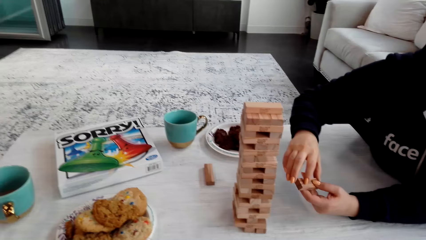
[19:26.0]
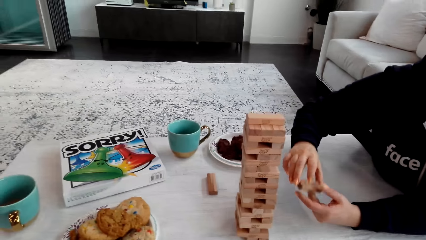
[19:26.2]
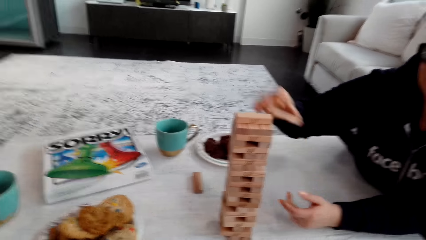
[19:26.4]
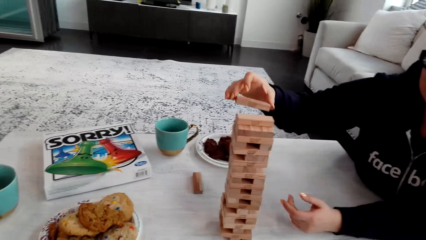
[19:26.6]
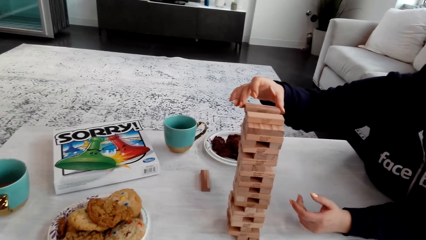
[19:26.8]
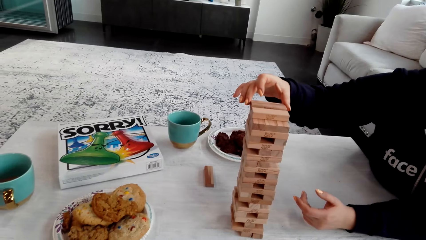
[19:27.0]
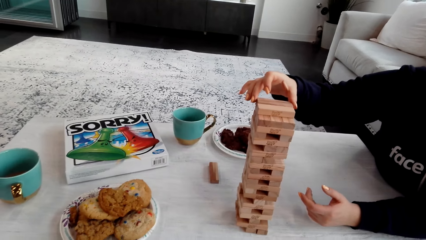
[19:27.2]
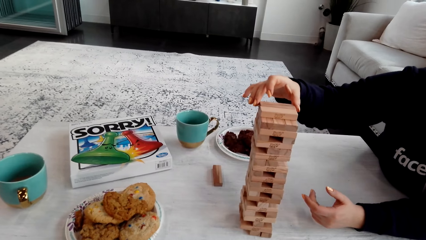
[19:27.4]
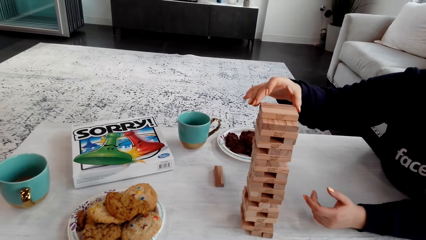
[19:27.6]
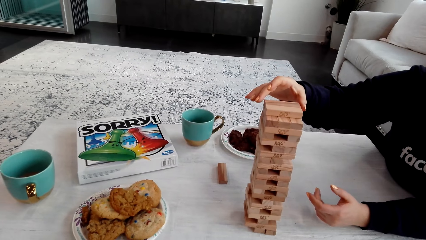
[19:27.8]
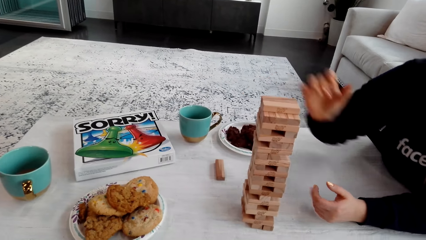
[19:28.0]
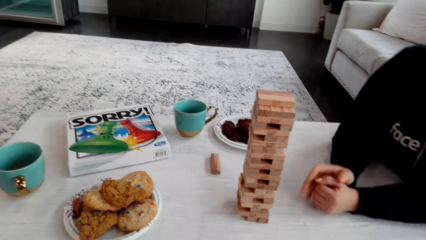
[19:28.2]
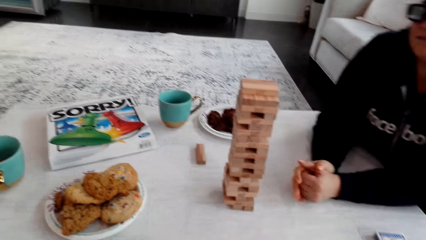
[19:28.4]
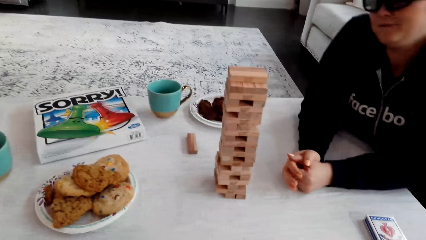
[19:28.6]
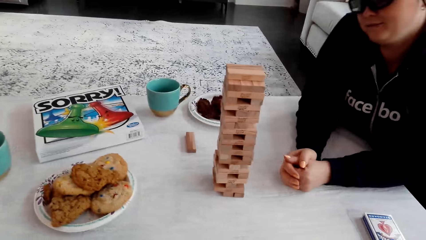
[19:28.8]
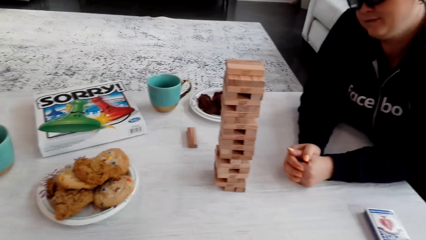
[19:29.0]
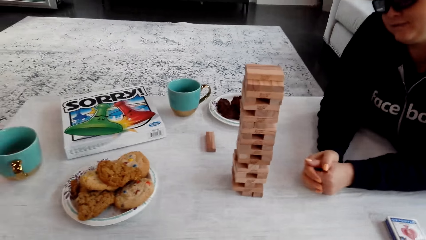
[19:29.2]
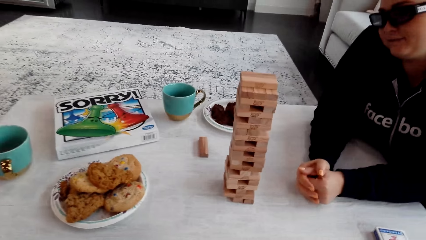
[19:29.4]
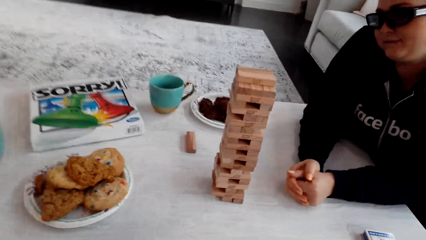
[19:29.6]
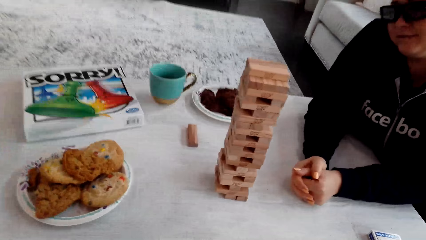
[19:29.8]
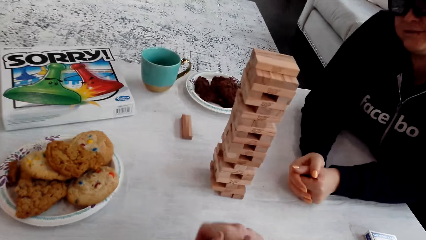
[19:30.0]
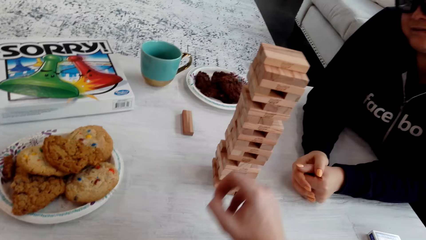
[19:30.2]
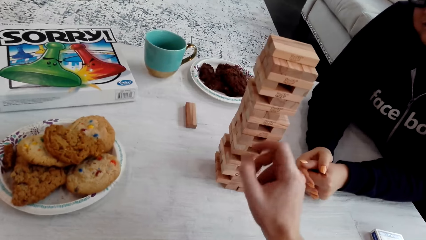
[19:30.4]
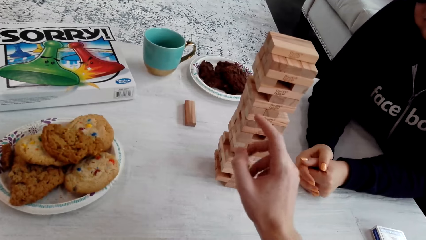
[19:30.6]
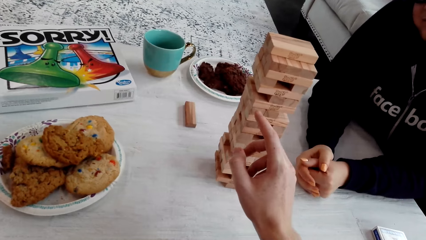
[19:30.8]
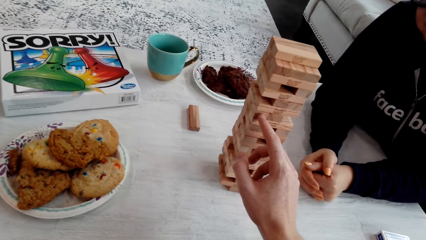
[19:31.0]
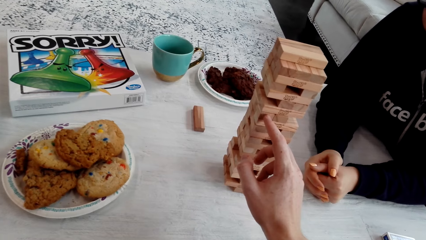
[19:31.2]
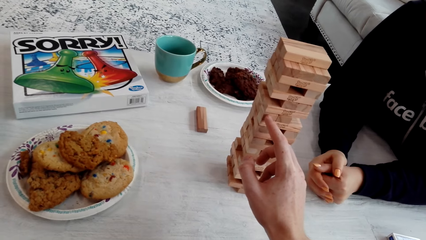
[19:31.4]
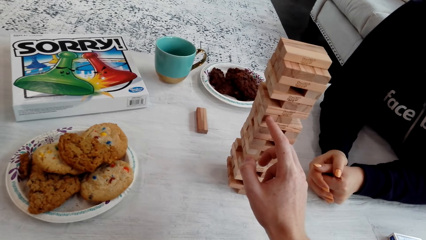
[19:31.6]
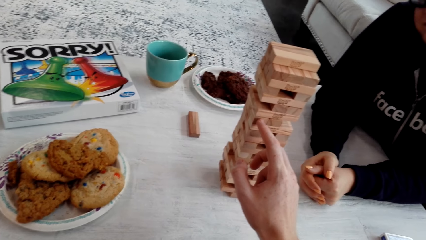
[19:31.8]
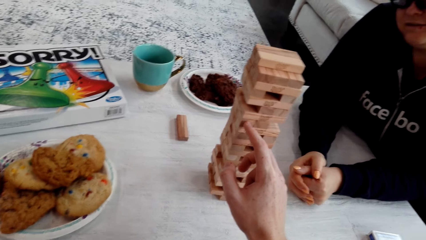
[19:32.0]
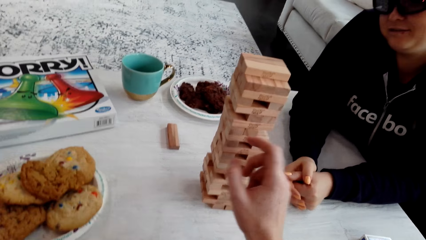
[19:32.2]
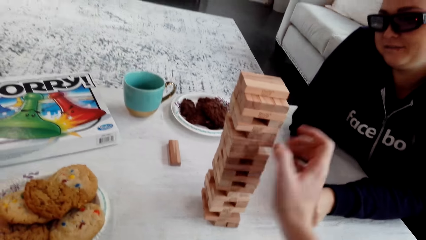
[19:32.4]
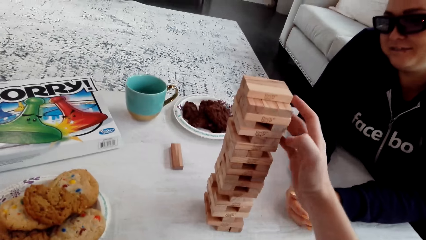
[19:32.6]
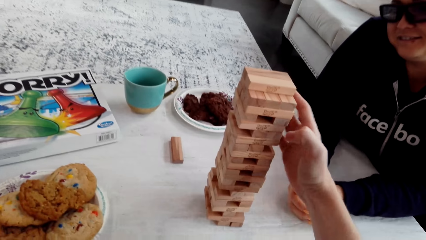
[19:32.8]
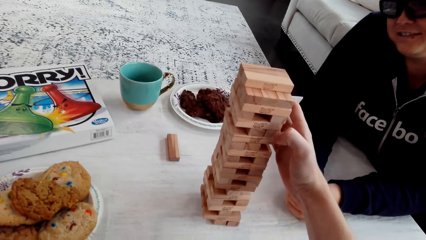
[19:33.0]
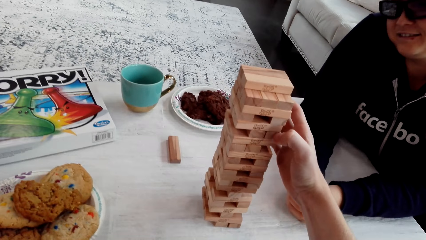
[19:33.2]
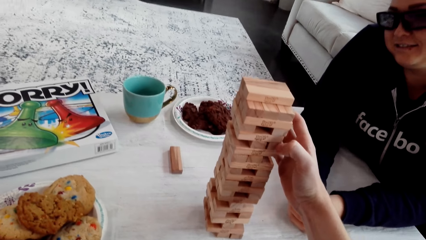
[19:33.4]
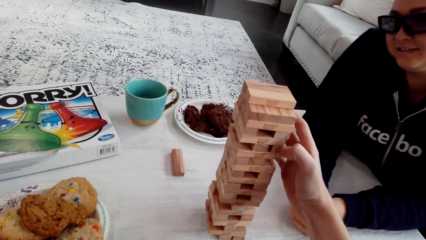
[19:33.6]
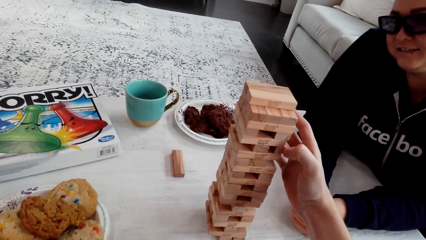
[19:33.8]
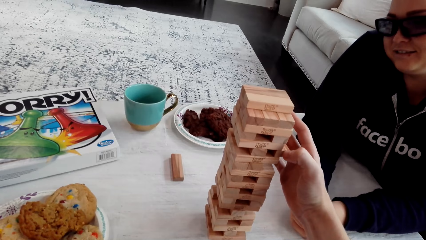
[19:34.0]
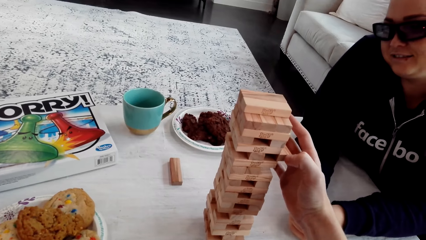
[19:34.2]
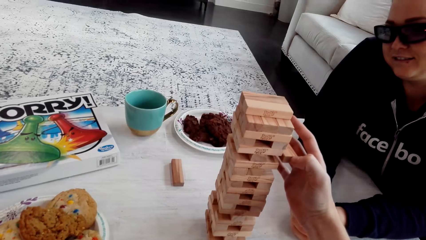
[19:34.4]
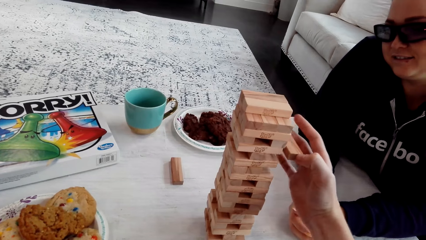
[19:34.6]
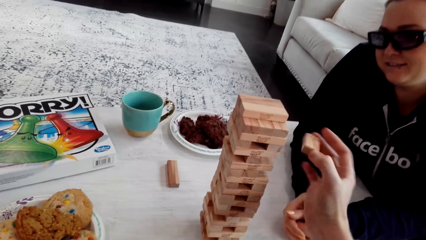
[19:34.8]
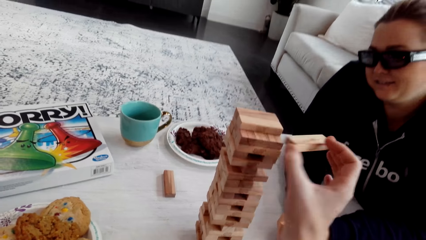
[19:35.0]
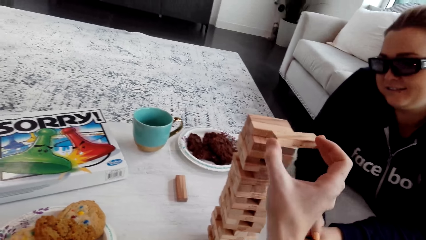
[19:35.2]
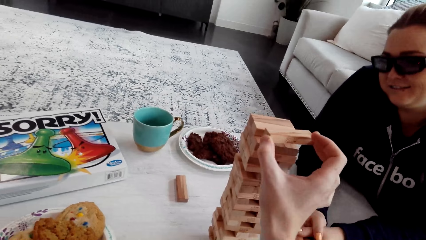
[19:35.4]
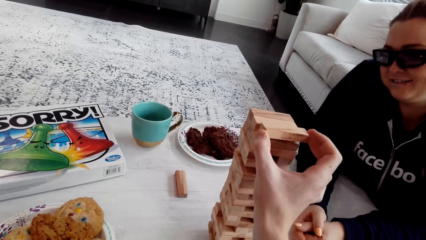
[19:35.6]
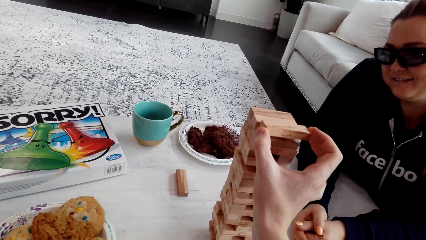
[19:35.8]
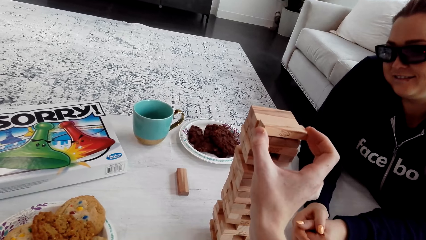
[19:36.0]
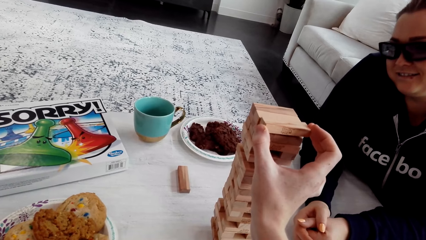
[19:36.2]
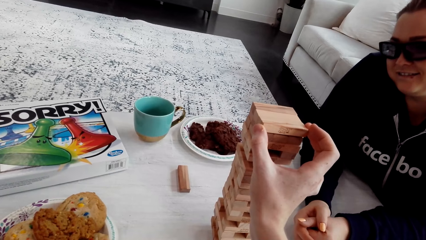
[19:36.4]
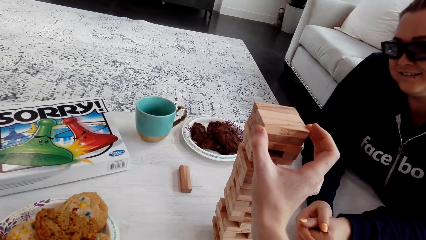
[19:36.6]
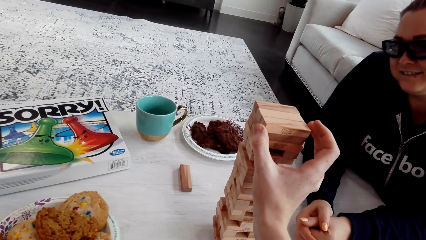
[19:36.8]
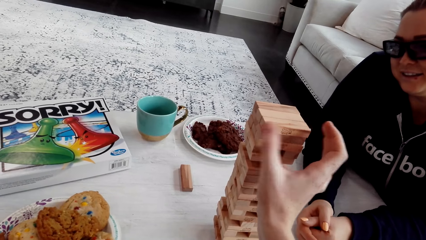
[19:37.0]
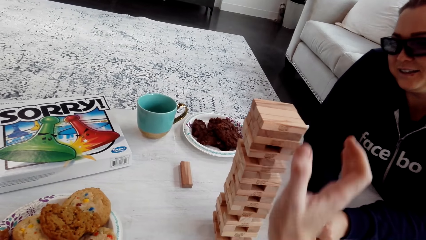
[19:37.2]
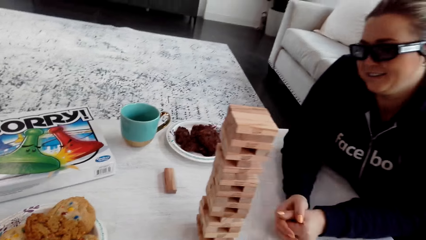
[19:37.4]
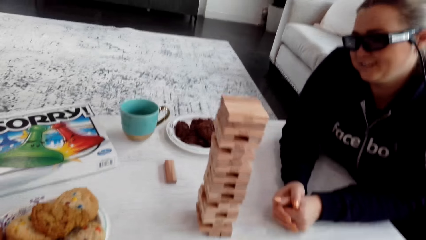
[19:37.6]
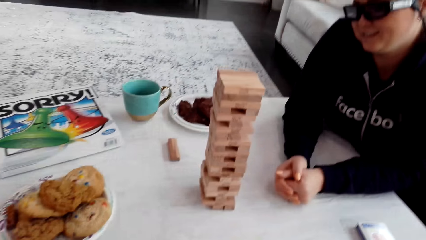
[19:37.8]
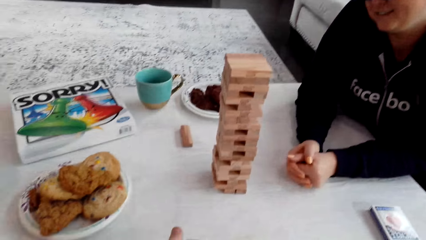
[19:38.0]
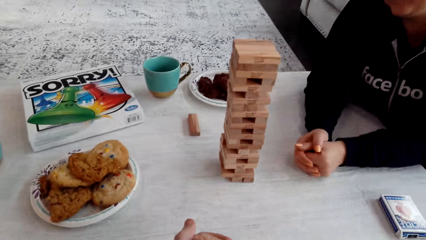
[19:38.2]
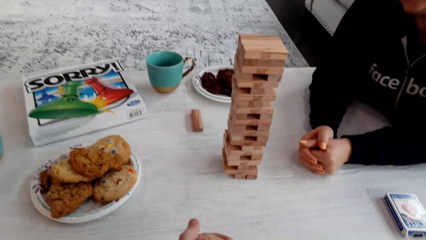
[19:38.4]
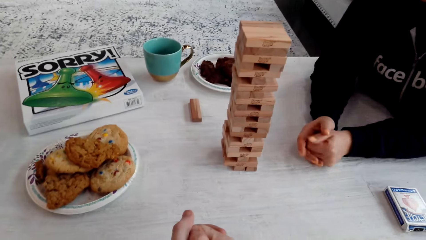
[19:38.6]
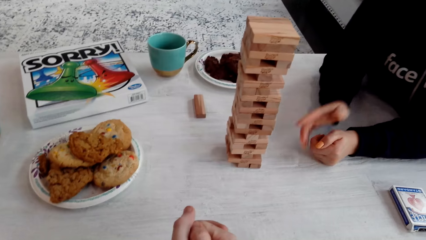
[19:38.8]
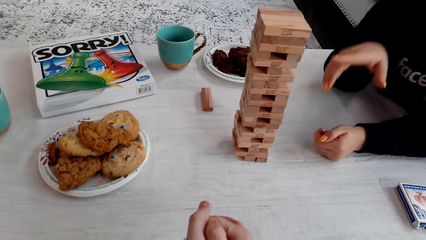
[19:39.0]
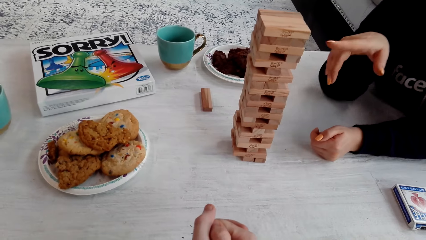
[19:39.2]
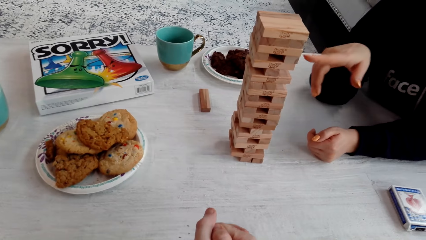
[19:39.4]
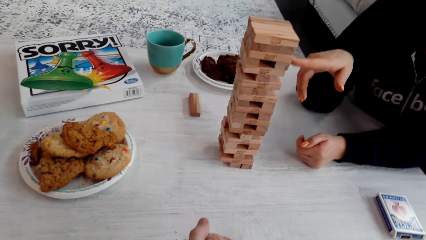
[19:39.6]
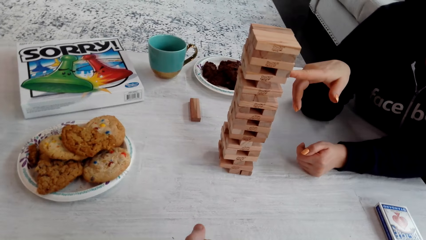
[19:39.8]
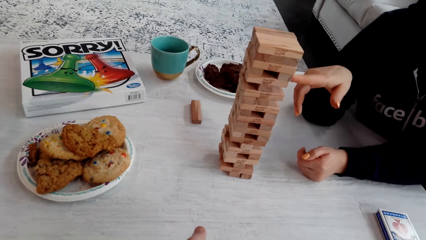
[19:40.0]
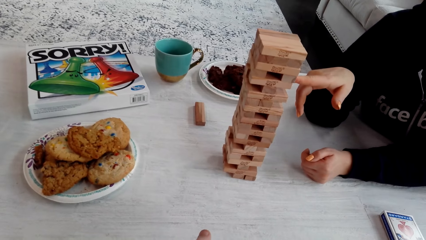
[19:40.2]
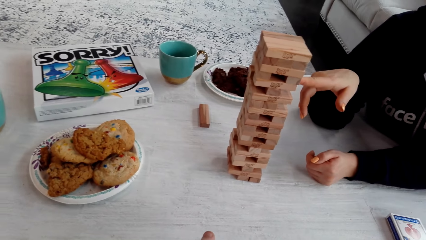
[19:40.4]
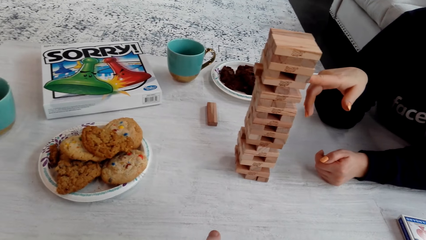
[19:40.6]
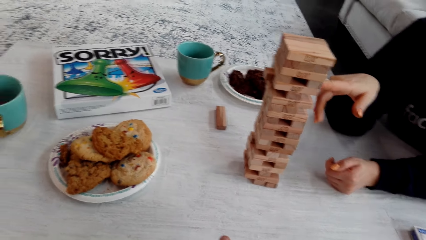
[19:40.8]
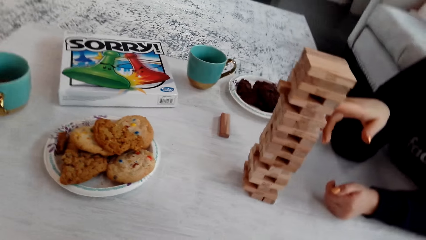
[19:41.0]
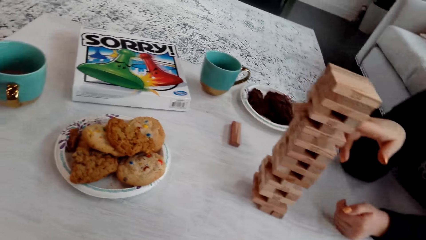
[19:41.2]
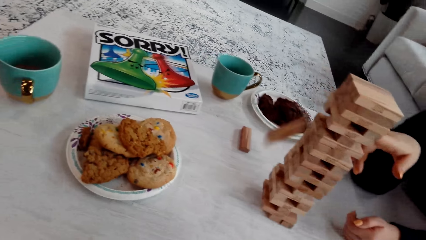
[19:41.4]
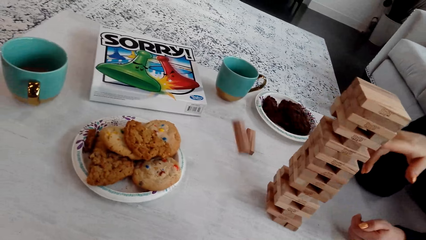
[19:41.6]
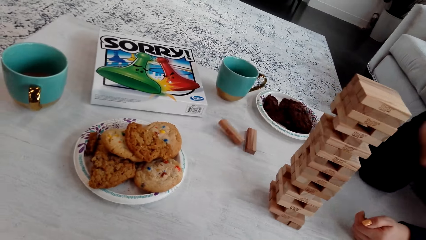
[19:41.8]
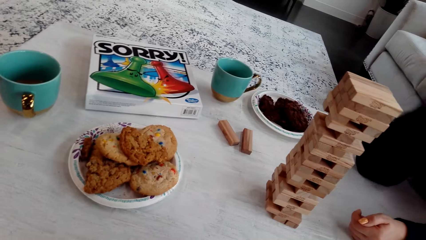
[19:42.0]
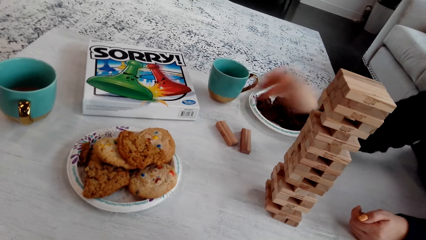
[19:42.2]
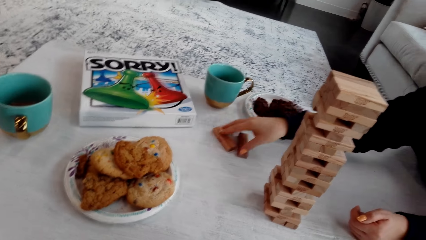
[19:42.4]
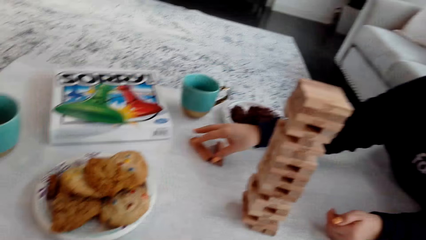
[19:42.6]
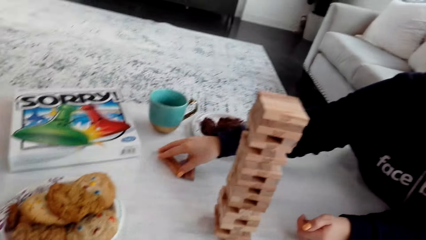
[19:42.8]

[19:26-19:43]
A woman holds the wooden jenga piece with both her hands. She puts the wooden jenga piece on the top of the jenga with her right hand. The camera wearer touches the wooden jenga piece with his right hand finger. He talks to the woman. He removes the wooden jenga piece with his right hand. He removes it again. He talks to the woman. He puts the wooden jenga piece on the top of the jenga with his right hand. The woman pushes the wooden jenga piece with her right hand finger. She removes a piece of the block.
